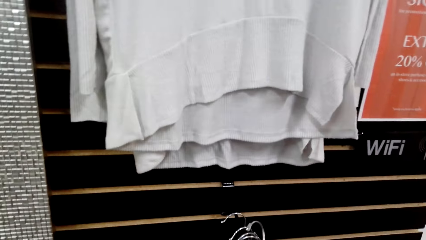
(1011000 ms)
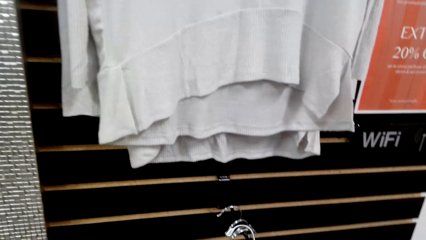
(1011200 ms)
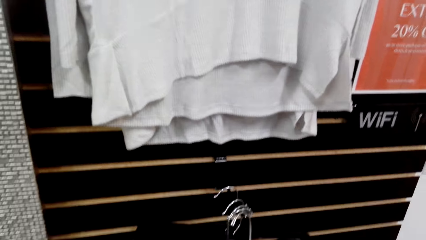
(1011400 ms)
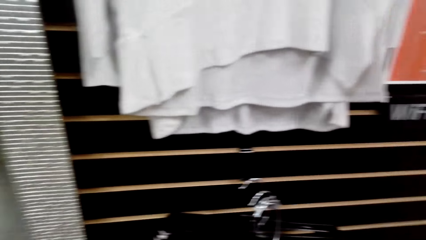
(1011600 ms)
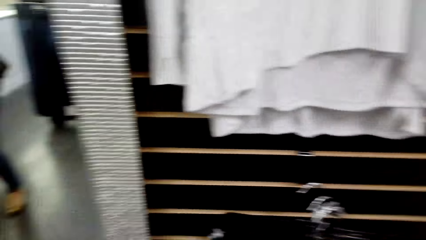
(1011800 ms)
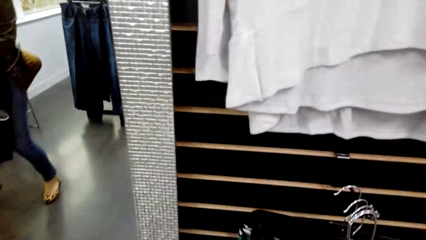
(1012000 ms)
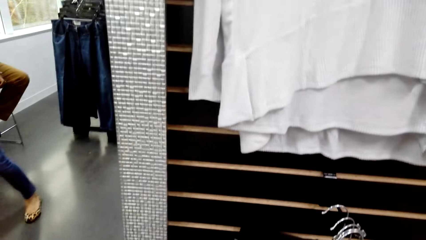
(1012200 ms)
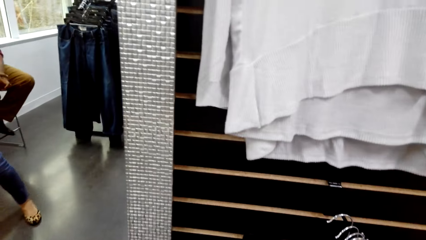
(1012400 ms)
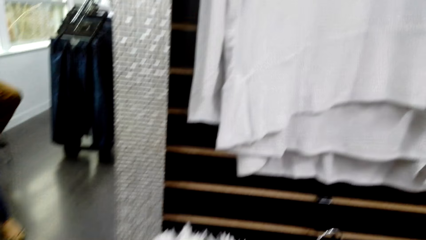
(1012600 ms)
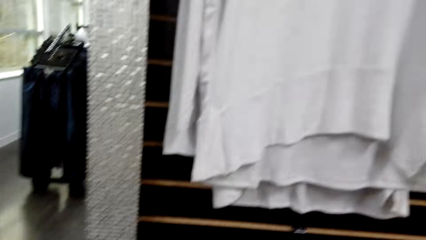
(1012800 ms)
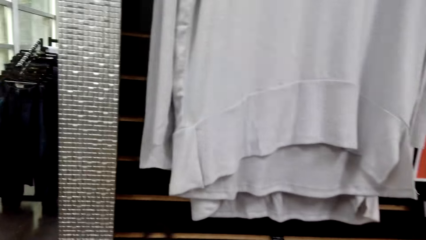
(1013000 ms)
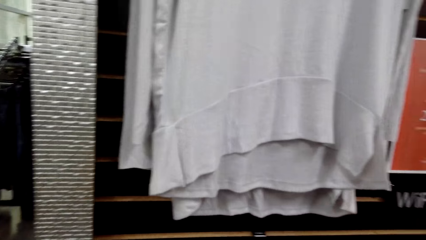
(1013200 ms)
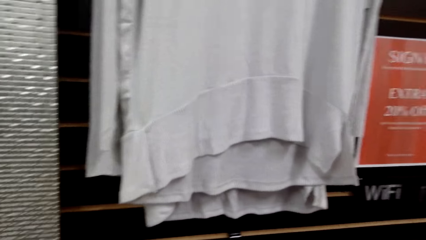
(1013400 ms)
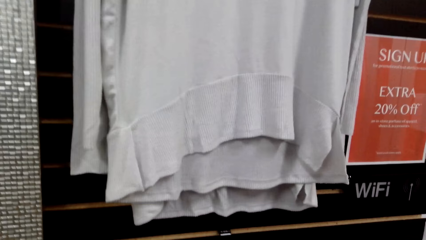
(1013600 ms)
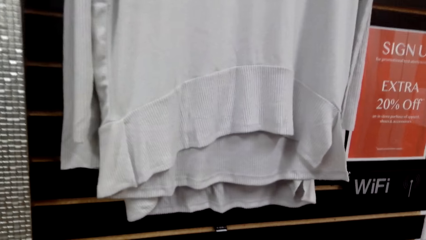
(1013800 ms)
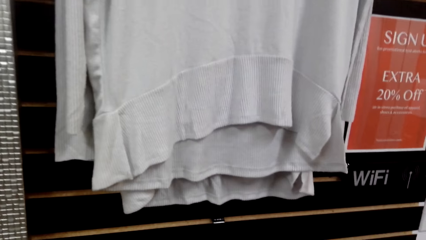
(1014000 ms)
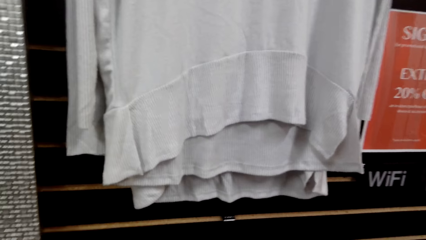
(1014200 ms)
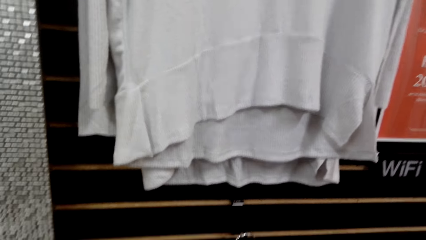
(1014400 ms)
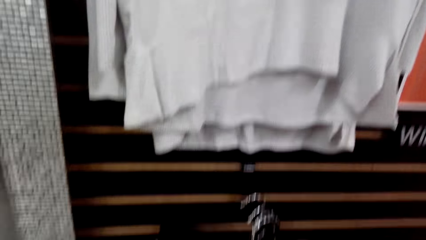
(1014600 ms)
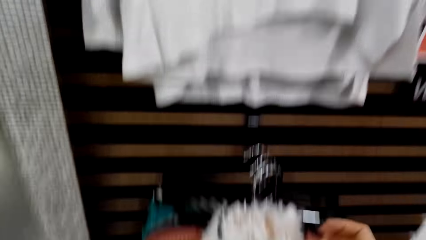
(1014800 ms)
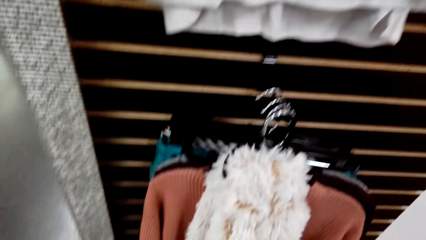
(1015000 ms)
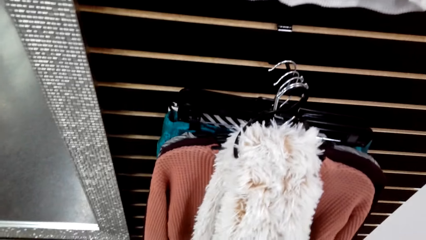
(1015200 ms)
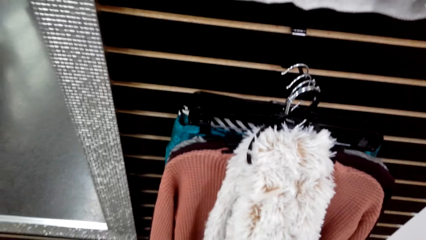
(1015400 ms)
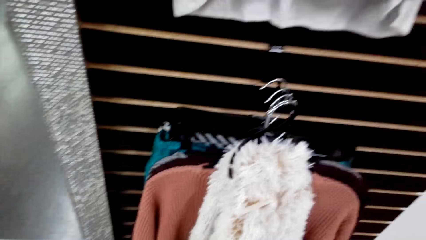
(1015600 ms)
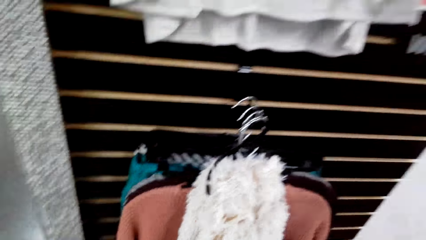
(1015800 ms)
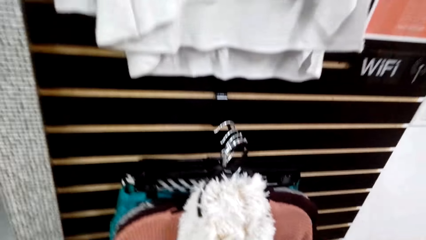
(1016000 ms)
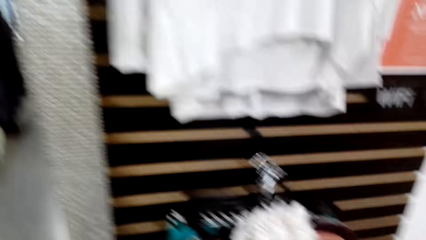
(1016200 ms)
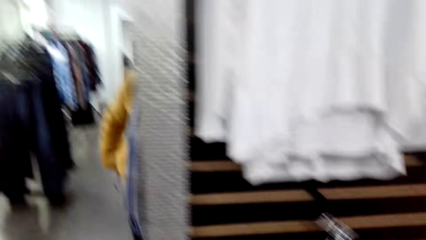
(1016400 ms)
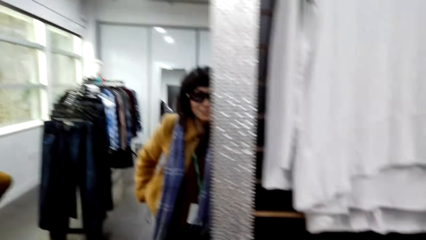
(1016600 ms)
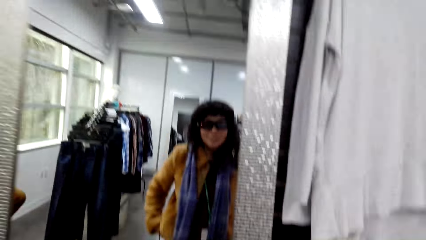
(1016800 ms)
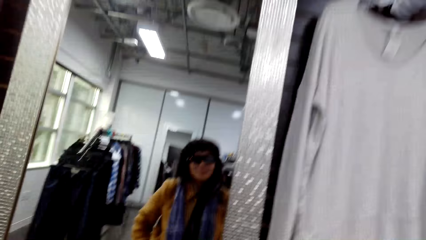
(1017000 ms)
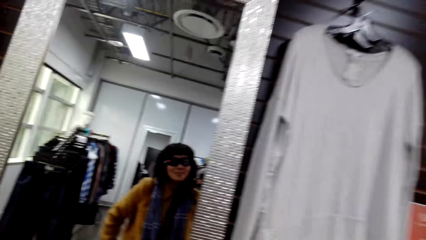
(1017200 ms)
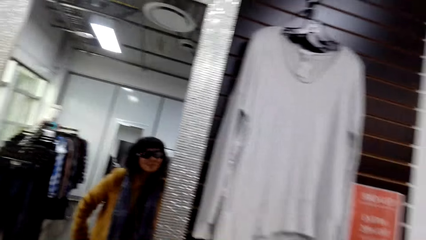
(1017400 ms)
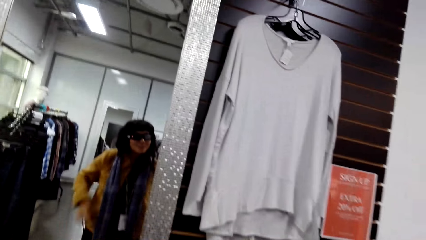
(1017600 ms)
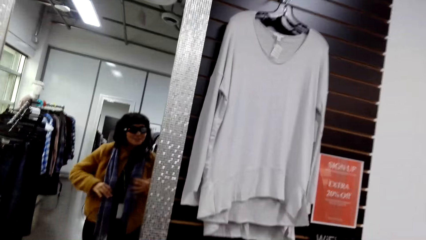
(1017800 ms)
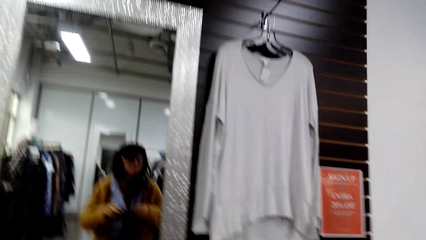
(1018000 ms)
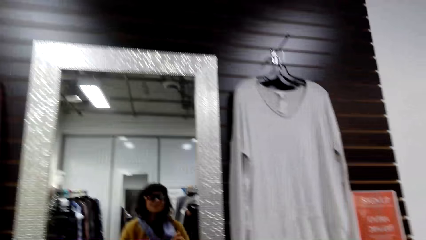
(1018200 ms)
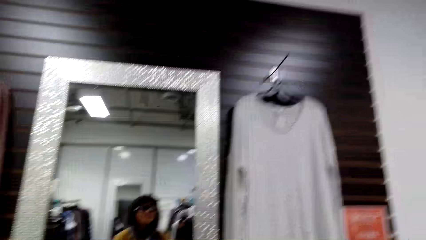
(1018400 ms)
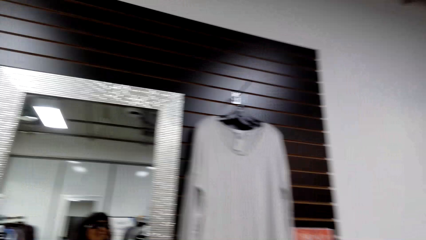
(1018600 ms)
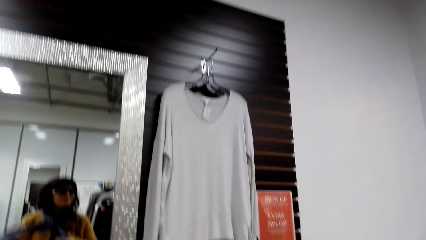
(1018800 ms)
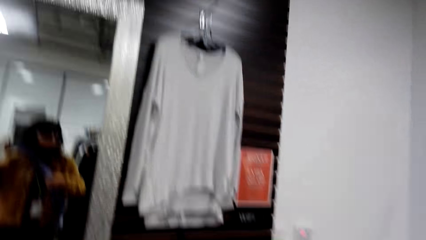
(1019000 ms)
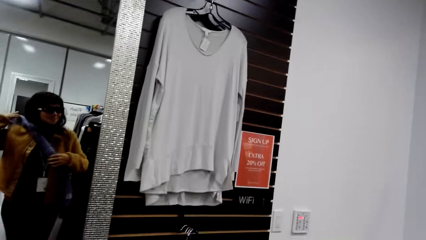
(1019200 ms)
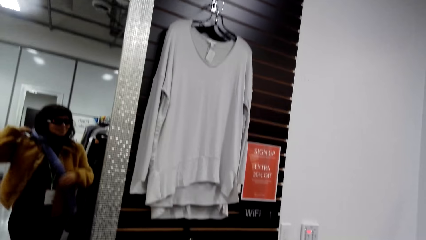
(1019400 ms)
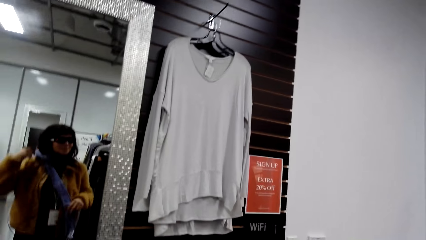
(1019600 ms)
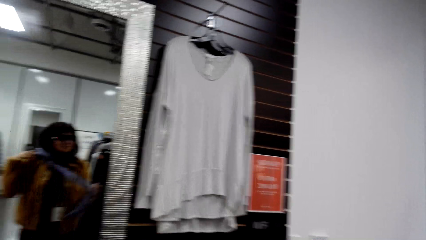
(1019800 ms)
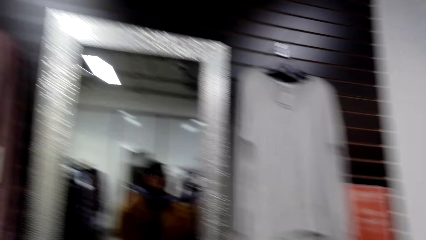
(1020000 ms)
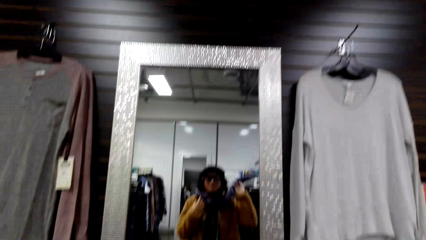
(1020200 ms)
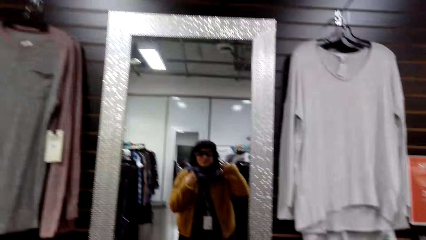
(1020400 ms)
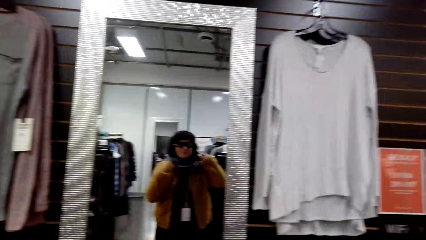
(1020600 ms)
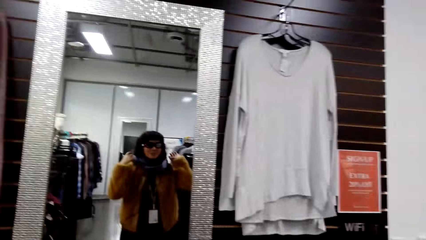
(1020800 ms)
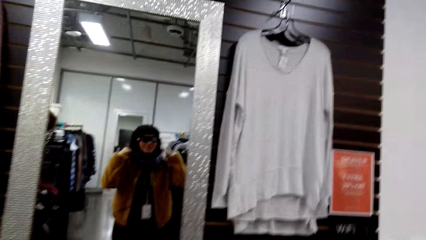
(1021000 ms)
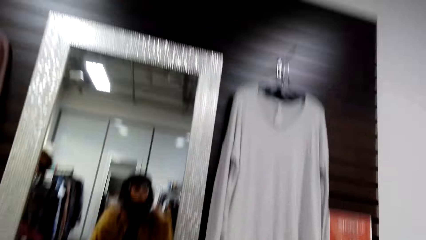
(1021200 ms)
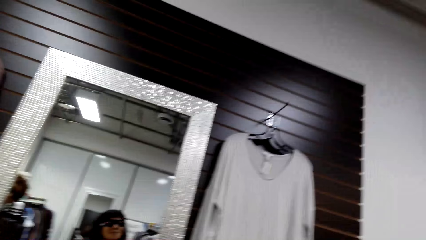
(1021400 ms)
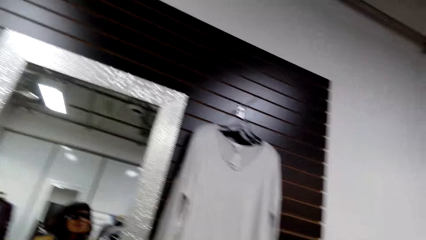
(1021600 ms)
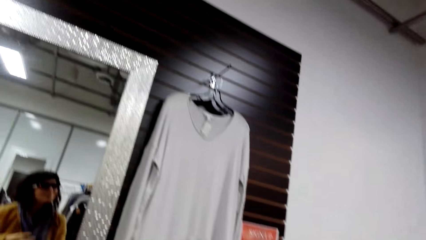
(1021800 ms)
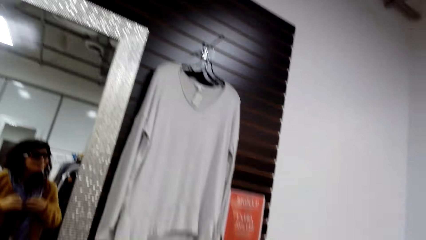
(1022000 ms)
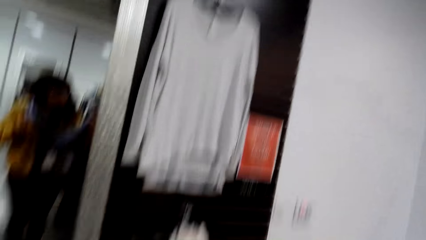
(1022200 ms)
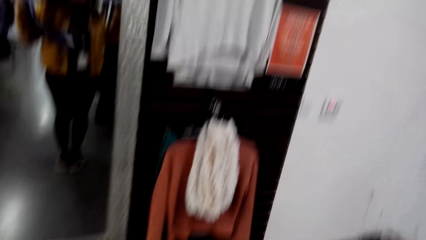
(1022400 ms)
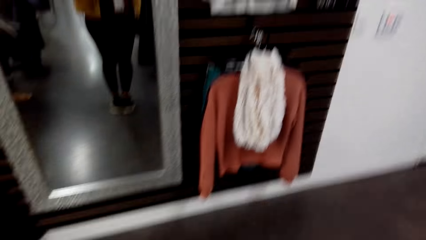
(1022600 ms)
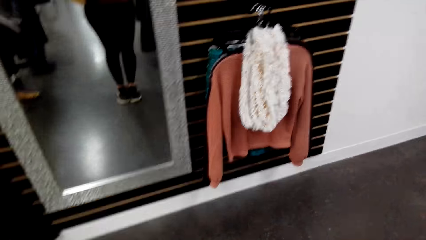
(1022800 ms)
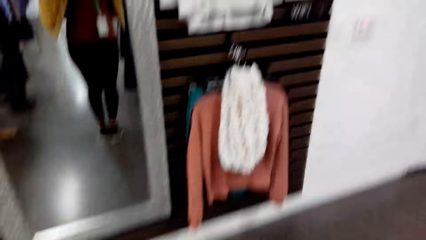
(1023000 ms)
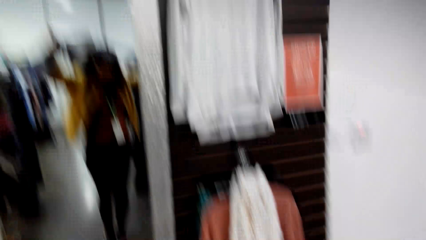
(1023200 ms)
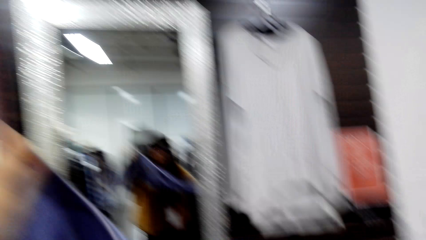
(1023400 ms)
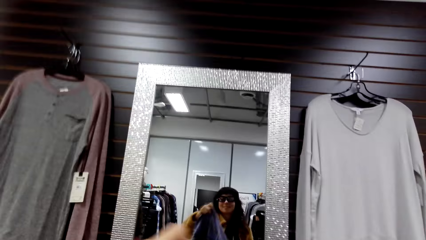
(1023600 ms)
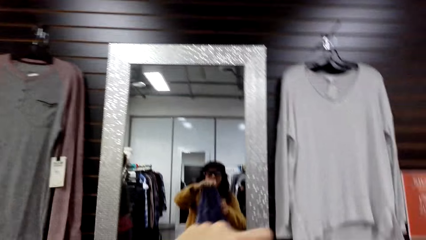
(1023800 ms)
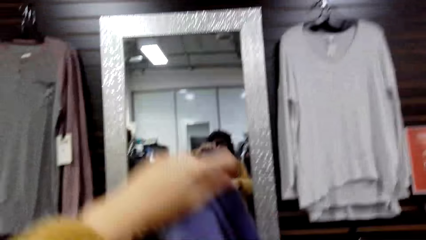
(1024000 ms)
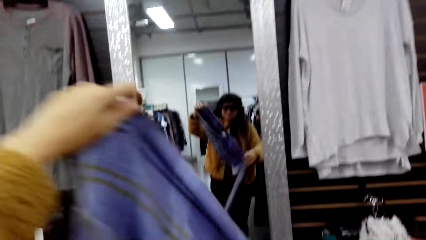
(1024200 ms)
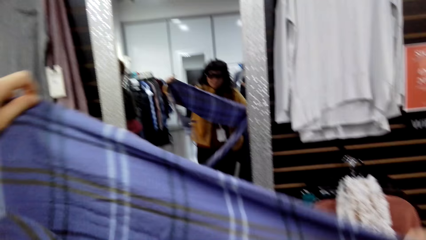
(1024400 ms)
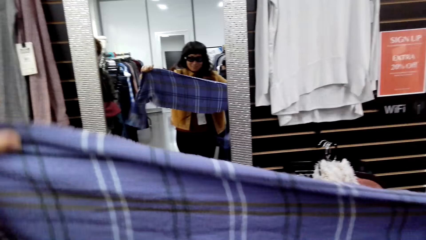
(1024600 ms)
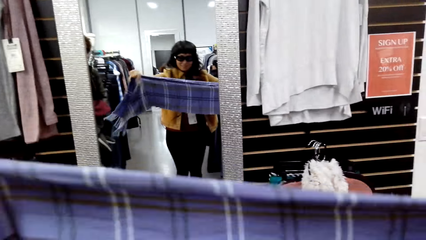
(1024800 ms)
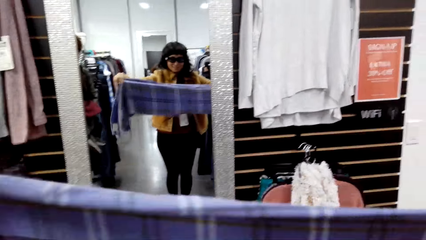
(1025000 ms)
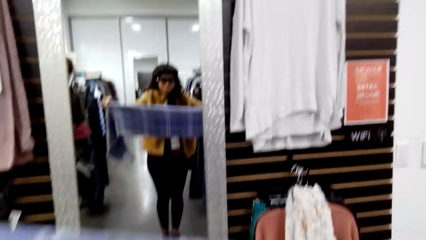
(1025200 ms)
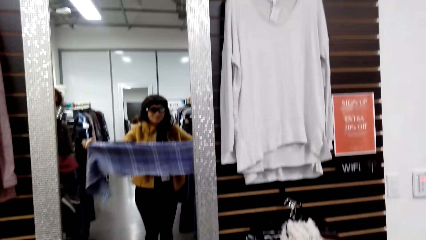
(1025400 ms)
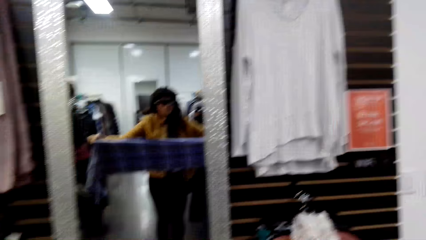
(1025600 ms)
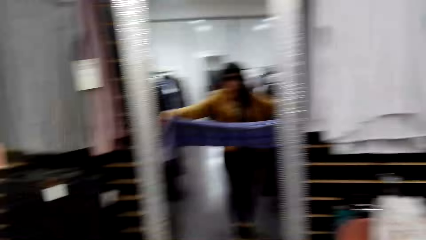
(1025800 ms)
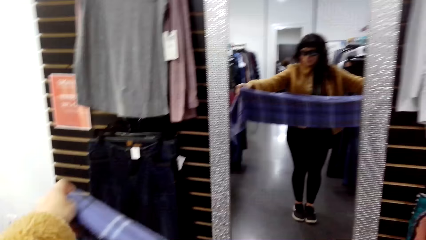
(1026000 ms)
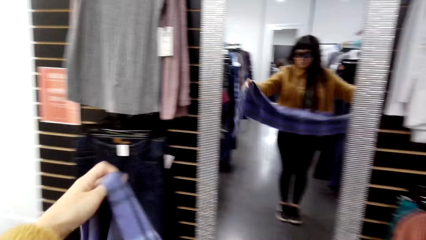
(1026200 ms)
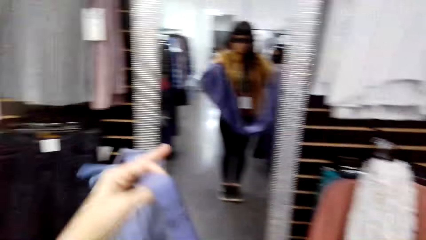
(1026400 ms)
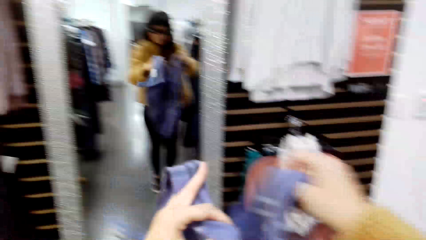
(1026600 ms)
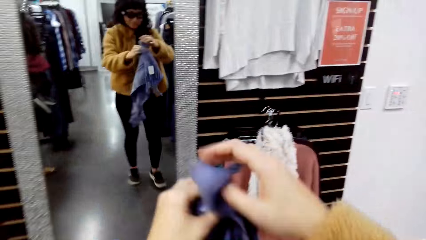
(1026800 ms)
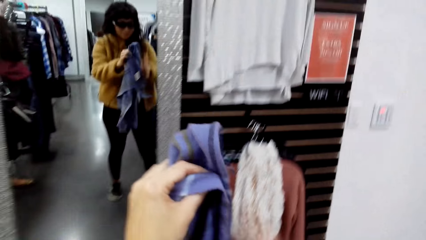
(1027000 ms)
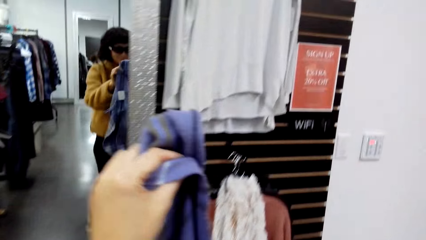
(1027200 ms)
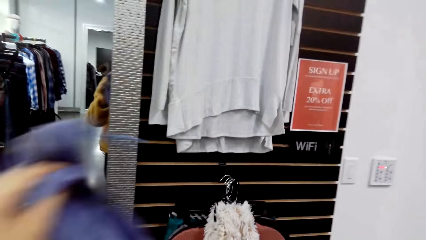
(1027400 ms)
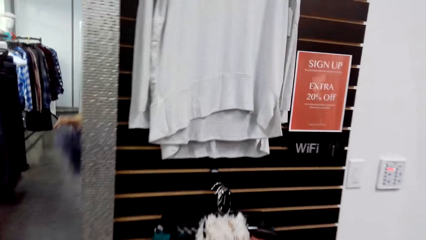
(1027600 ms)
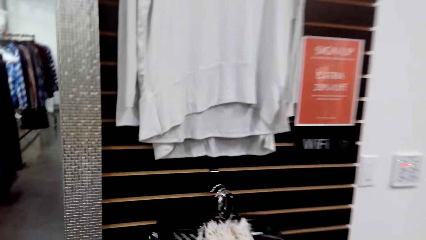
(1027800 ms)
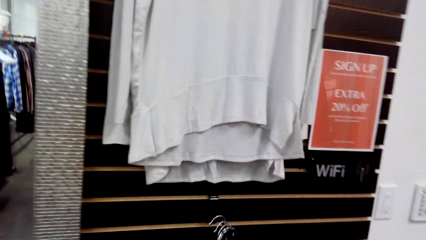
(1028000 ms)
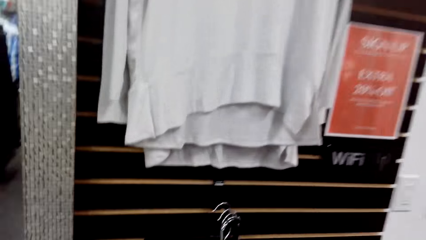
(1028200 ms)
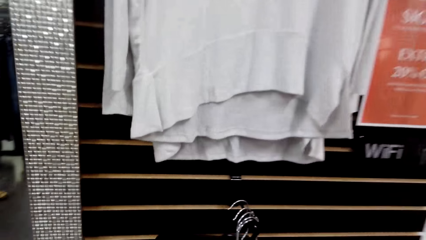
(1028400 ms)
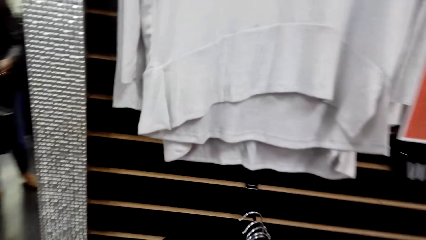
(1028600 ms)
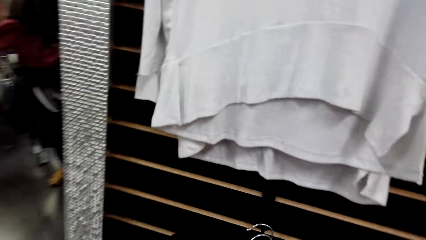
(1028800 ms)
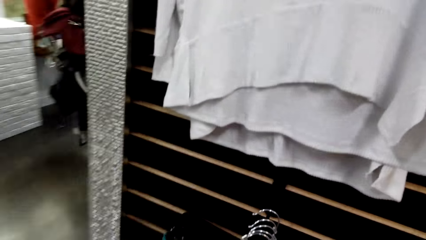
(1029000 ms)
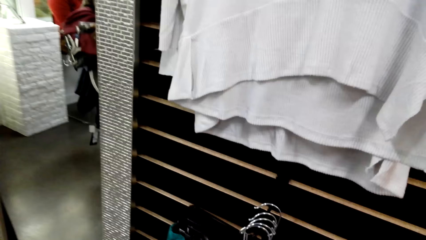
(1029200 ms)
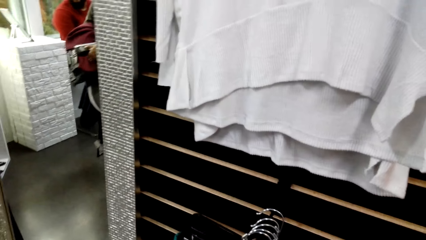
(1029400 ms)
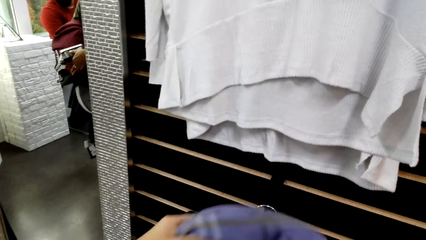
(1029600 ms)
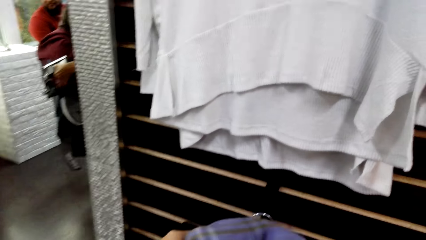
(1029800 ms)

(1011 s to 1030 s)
The camera wearer looks at the mirror. They wear a scarf in front of the mirror. They hold the scarf. They hold up the scarf. They fold the scarf.
